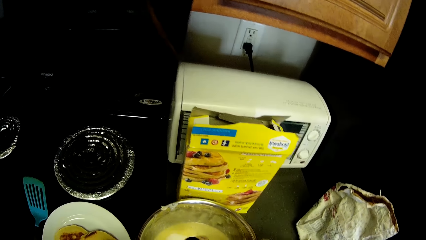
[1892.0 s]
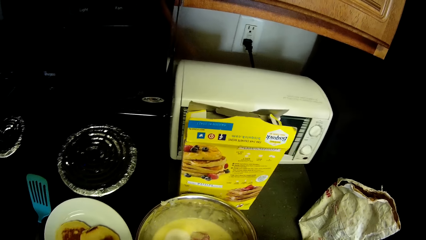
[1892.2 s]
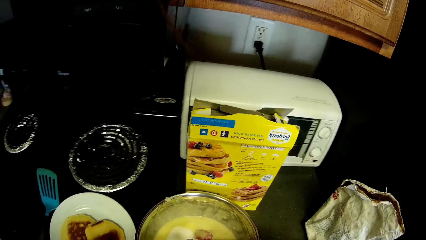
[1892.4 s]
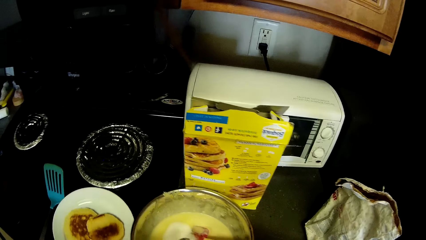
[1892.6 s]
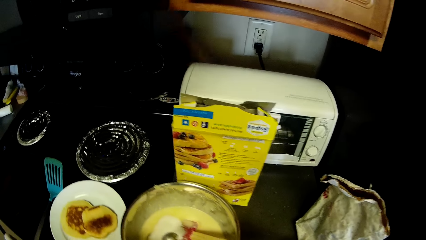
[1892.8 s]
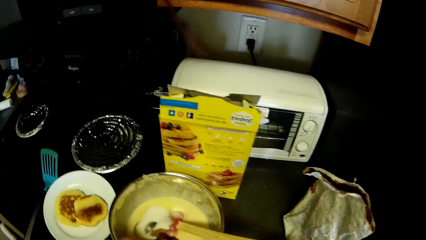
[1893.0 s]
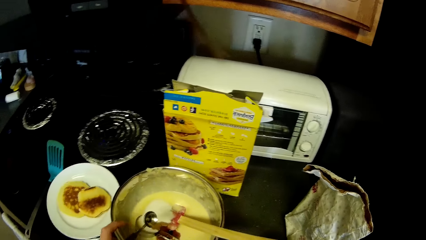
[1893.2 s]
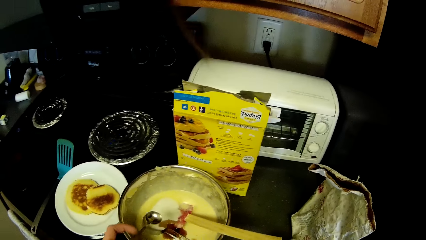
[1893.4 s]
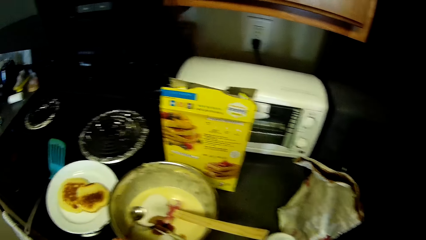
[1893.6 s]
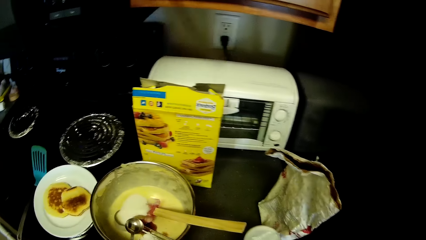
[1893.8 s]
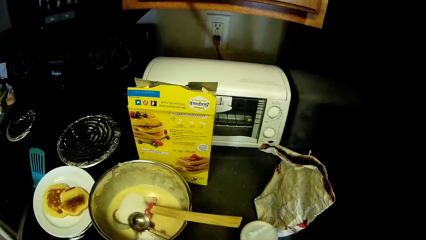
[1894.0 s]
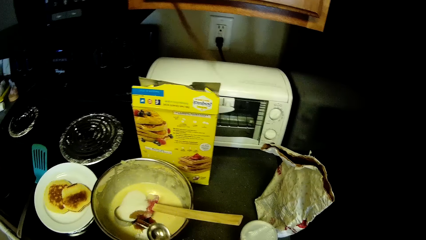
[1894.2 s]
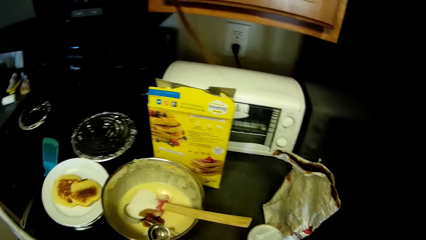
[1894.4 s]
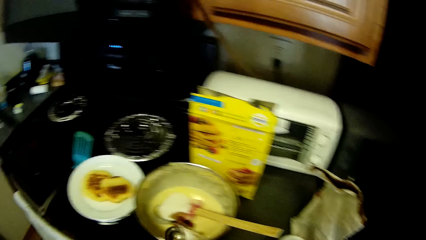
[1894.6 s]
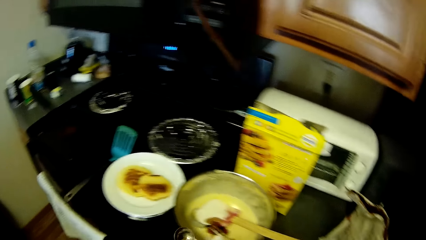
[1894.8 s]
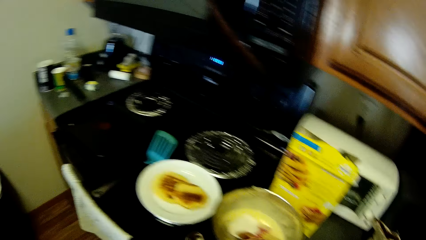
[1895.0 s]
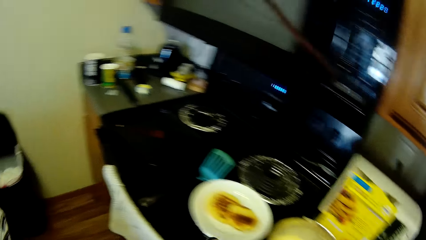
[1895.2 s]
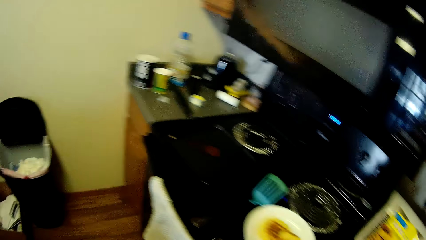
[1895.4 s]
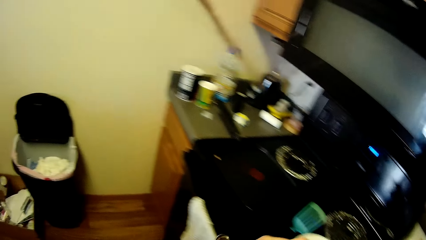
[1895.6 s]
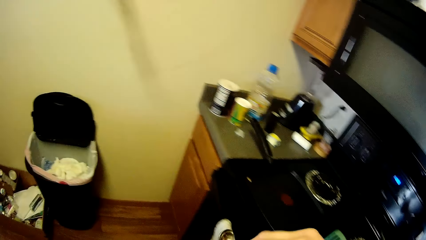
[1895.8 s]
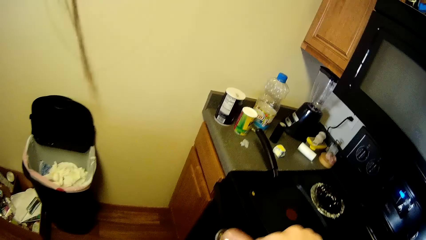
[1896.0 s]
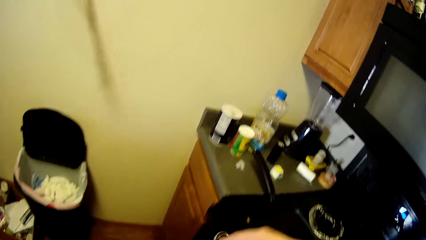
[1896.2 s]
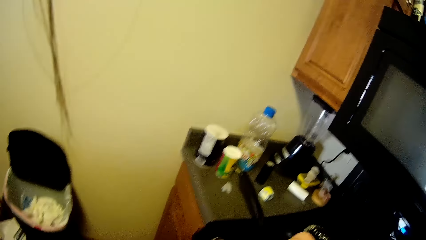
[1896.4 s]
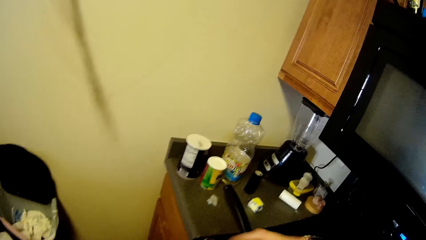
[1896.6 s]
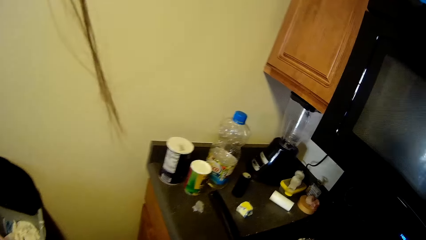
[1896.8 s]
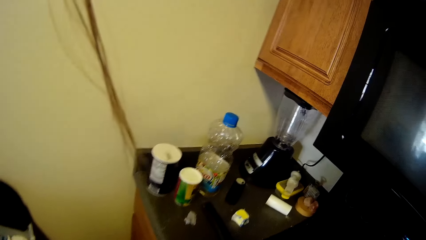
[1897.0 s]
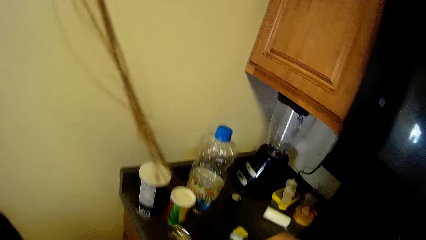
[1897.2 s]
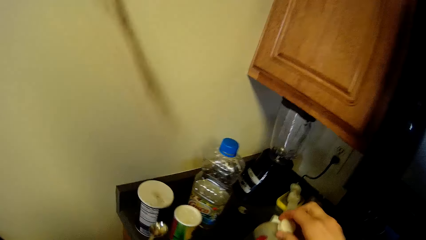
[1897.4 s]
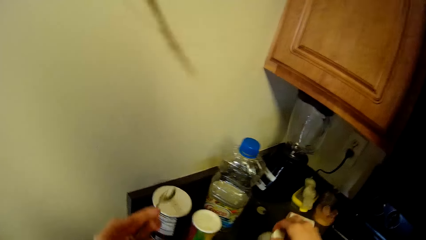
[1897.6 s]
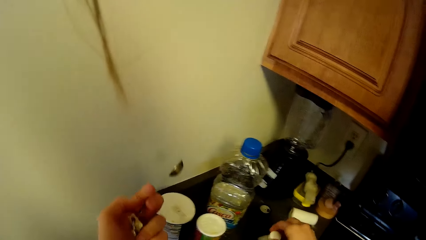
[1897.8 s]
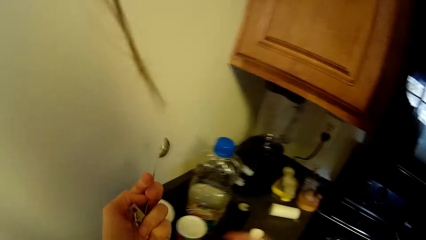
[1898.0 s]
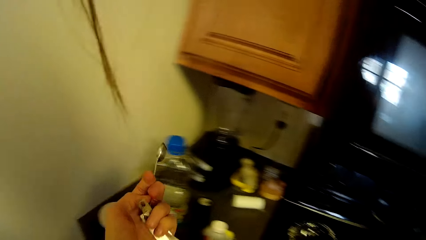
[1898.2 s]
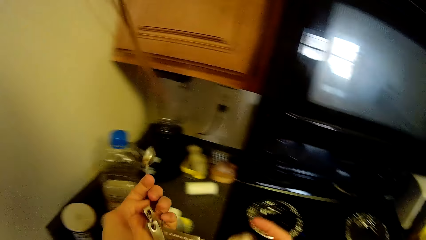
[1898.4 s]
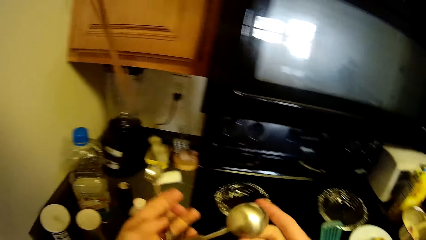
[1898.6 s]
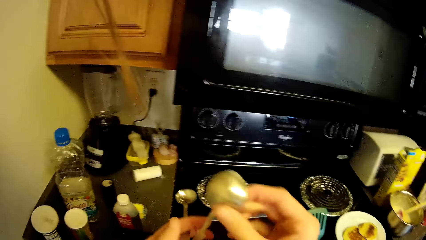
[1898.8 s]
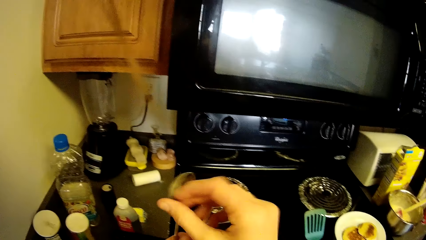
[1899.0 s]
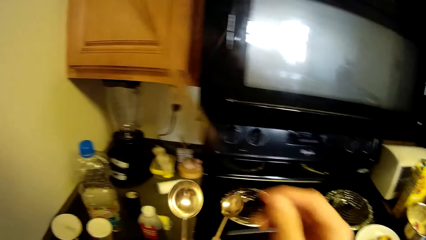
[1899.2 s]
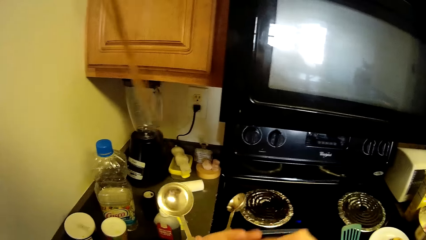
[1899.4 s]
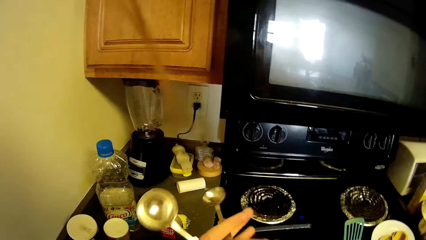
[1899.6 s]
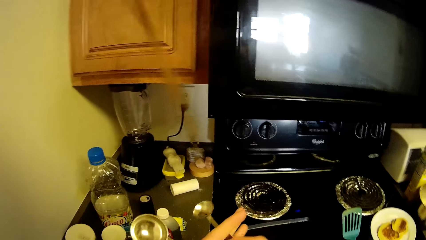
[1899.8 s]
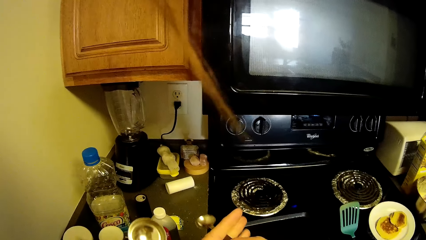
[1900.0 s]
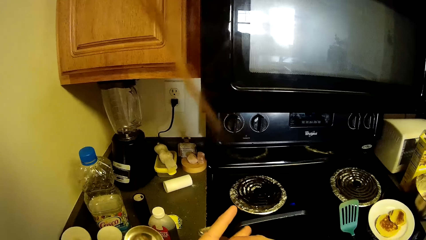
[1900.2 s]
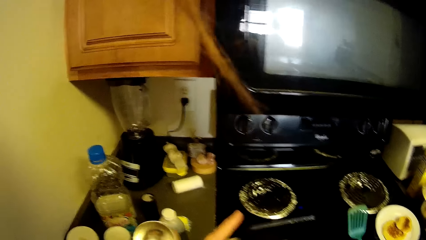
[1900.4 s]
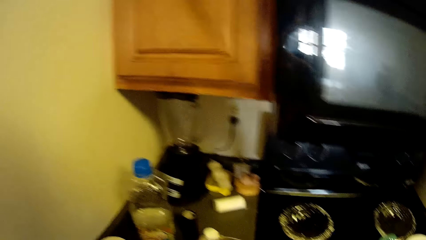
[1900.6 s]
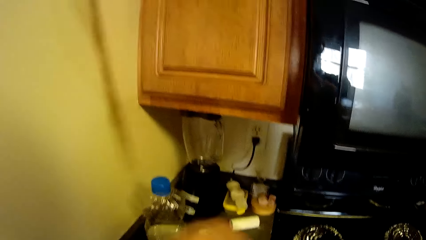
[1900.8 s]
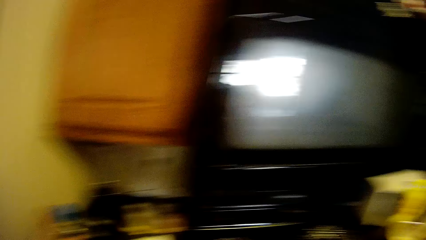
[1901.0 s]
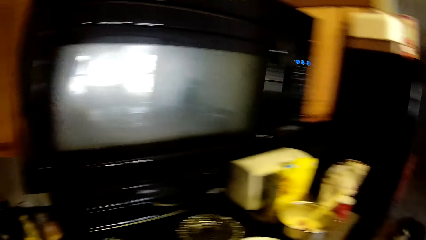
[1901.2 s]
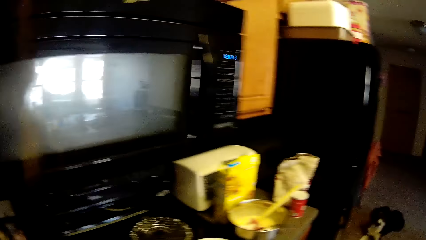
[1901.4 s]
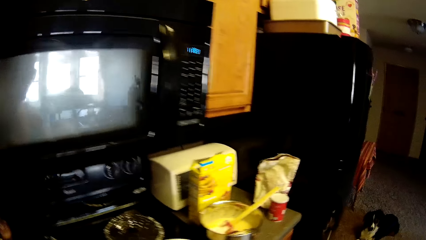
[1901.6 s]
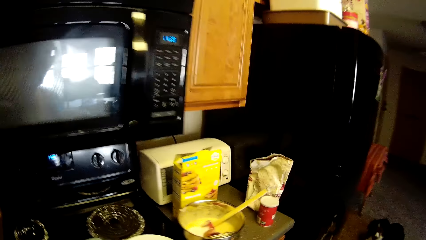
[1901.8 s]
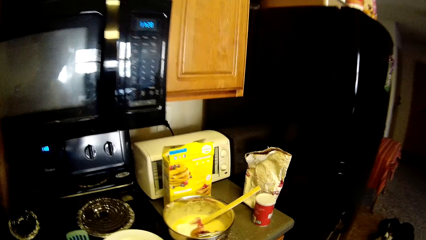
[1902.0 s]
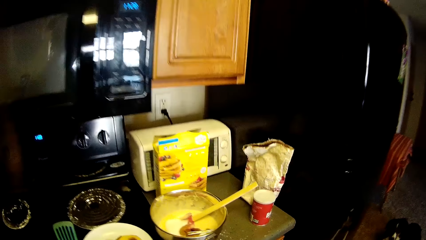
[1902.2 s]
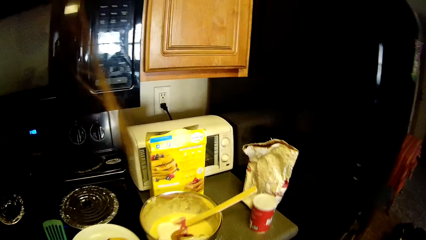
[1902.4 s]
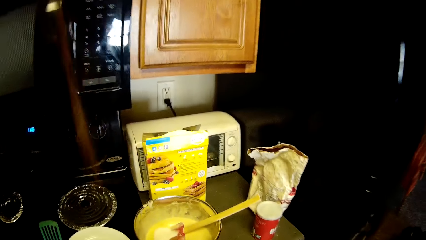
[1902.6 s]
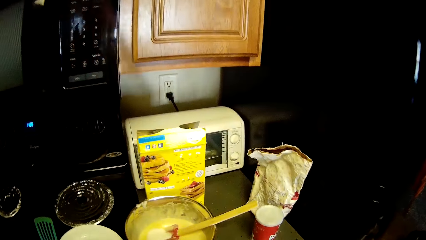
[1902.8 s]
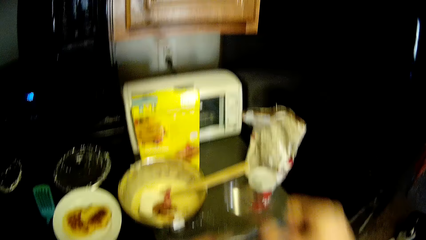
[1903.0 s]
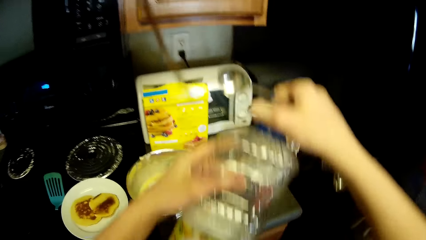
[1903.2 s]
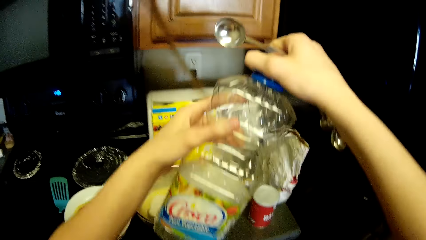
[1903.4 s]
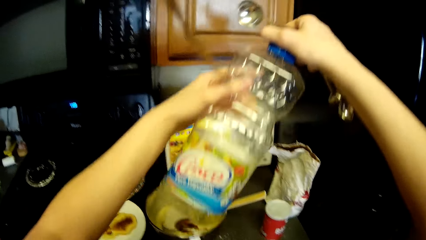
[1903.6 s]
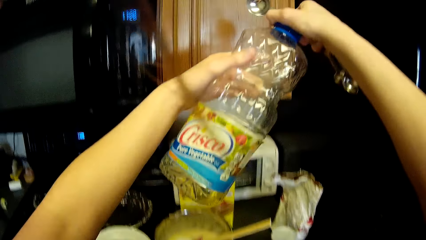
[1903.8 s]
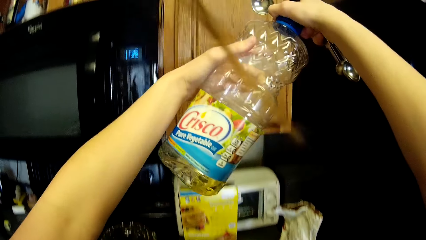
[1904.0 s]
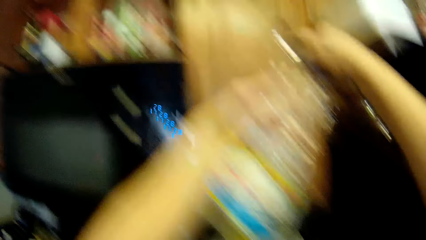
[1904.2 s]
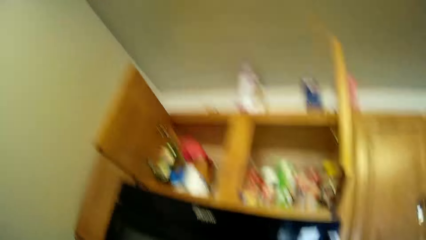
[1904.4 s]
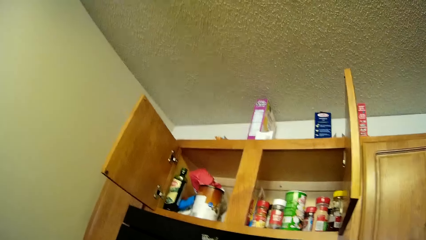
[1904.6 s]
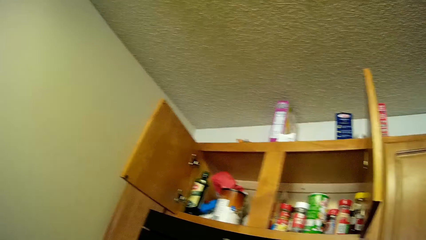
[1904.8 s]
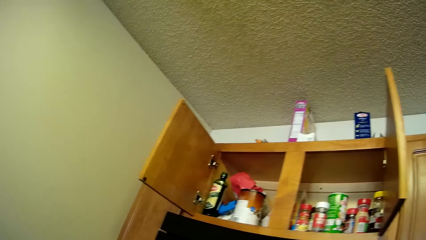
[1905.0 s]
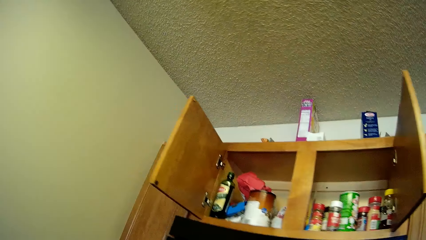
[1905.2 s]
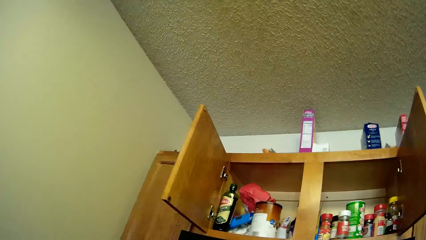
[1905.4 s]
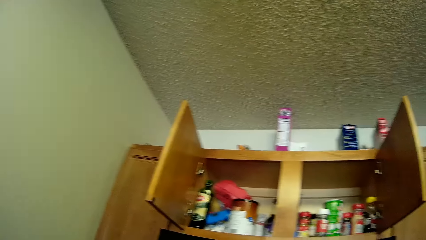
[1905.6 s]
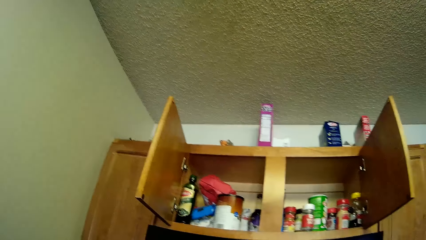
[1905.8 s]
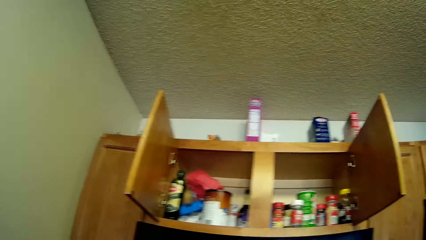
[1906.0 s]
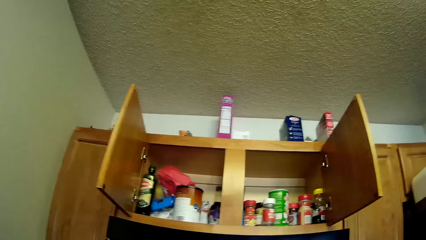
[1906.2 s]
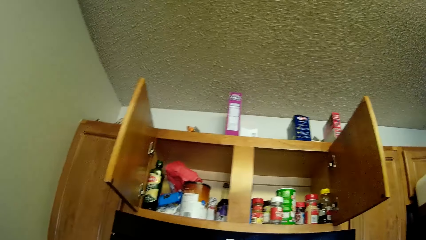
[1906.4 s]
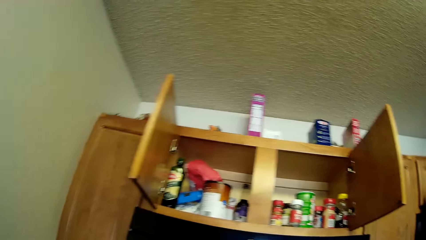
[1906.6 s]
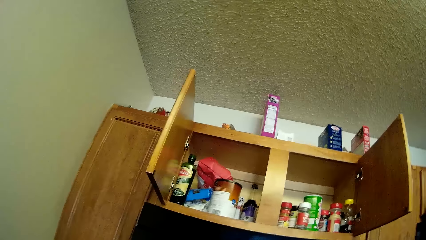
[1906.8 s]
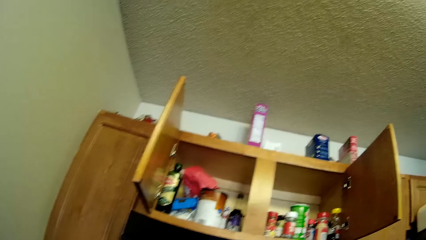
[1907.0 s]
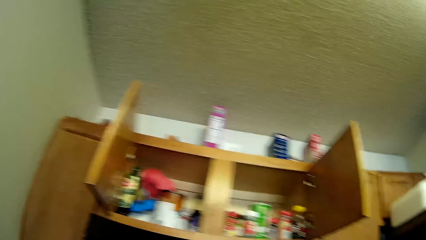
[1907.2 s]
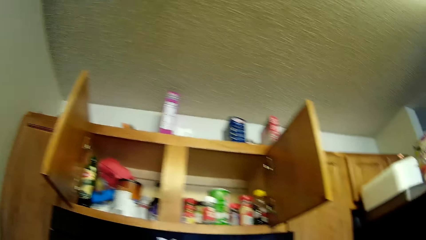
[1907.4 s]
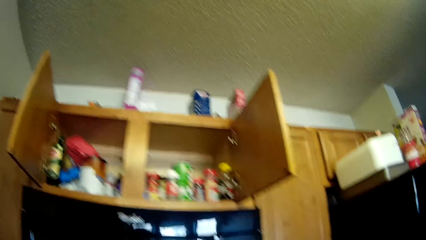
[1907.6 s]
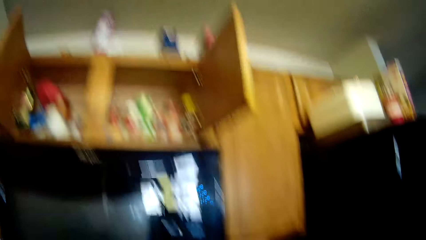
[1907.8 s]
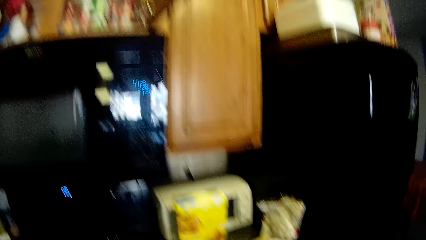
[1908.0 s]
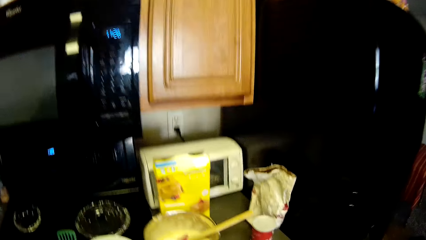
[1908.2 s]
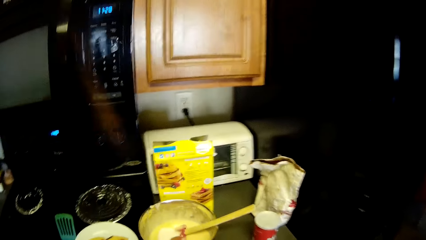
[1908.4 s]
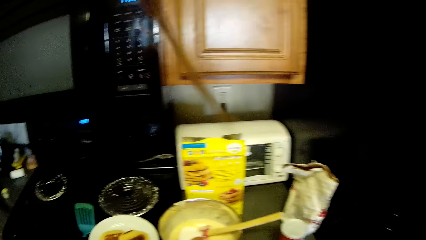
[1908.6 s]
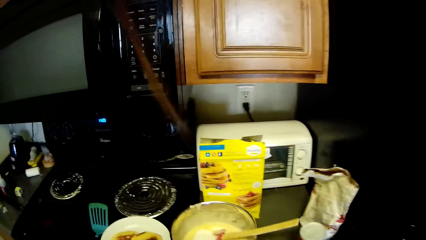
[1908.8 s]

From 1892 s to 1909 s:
The camera wearer pours vanilla flavor into the stainless bowl. She walks back towards the gas cooker. She drops the vanilla flavor on the slab. She moves the measuring spoons in her hands and takes the spoons. She walks back towards the stainless bowl. She lifts a container of oil and looks at the bottle of oil.
